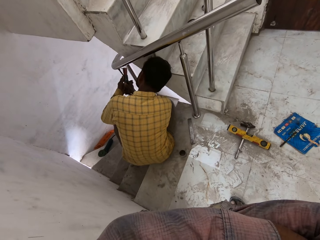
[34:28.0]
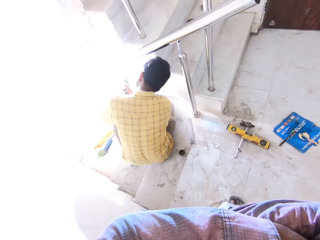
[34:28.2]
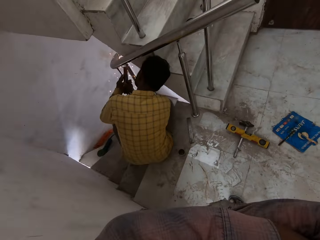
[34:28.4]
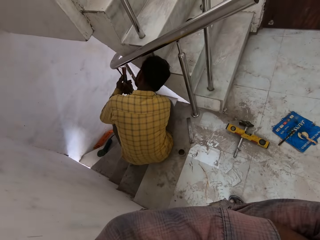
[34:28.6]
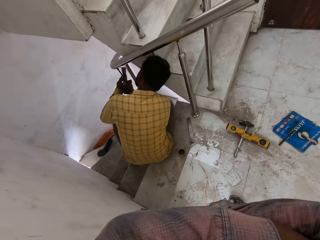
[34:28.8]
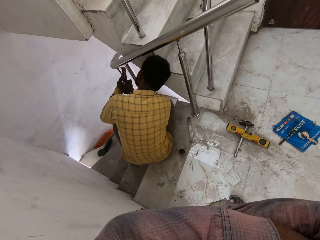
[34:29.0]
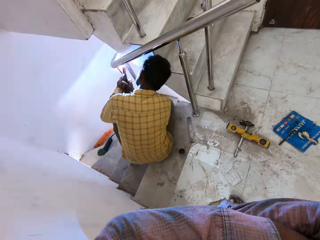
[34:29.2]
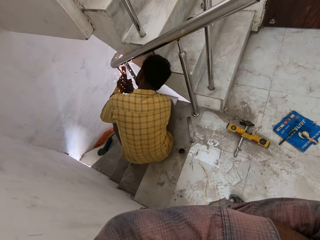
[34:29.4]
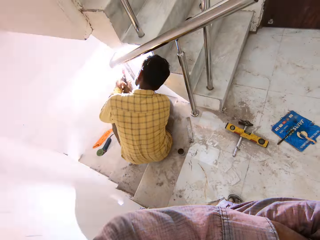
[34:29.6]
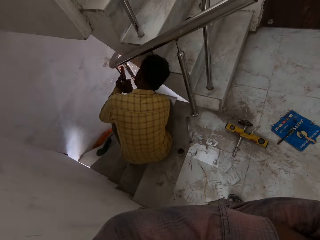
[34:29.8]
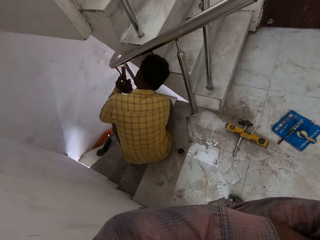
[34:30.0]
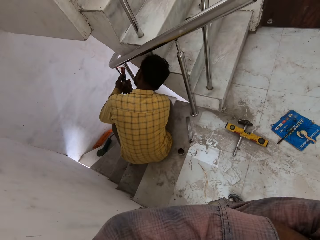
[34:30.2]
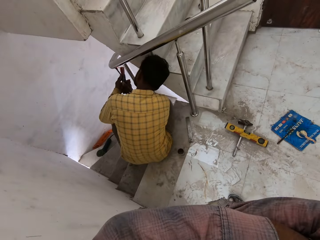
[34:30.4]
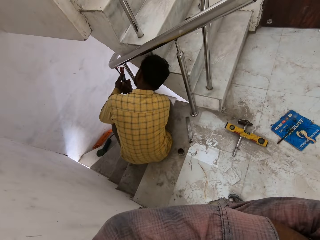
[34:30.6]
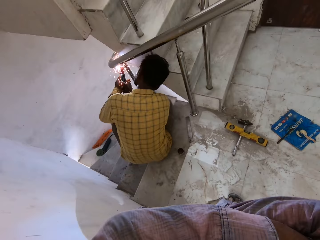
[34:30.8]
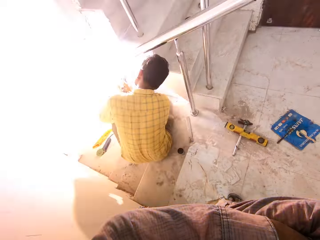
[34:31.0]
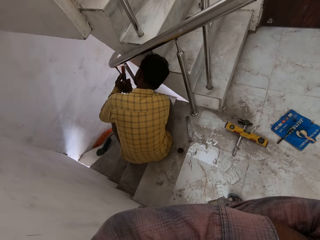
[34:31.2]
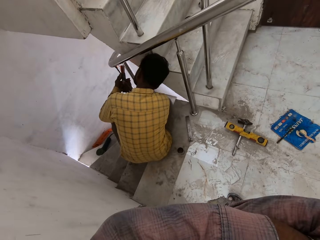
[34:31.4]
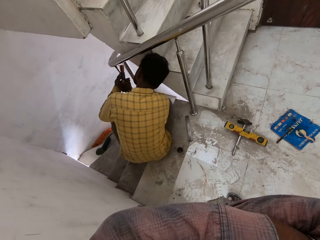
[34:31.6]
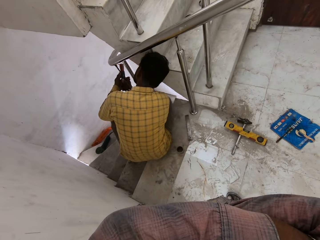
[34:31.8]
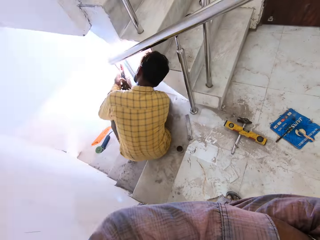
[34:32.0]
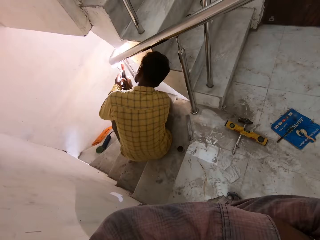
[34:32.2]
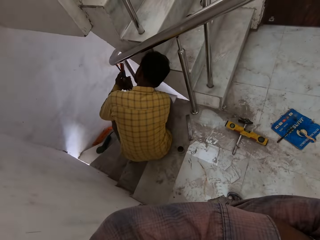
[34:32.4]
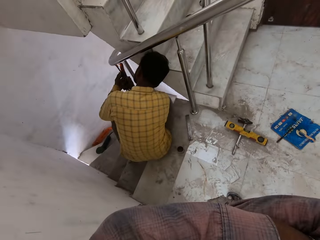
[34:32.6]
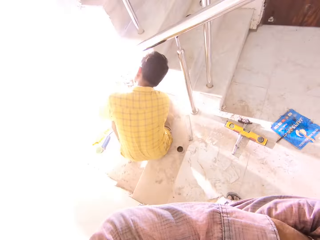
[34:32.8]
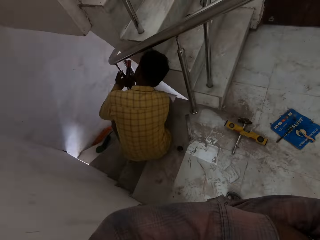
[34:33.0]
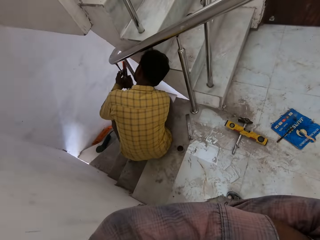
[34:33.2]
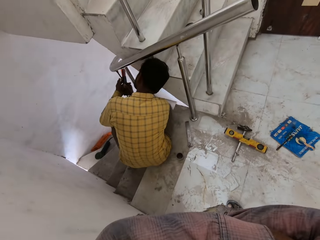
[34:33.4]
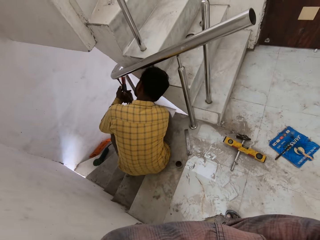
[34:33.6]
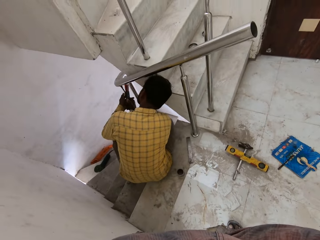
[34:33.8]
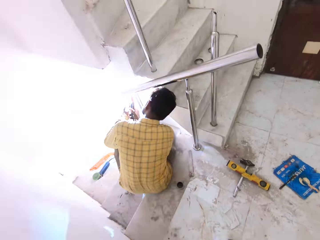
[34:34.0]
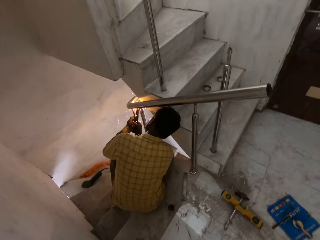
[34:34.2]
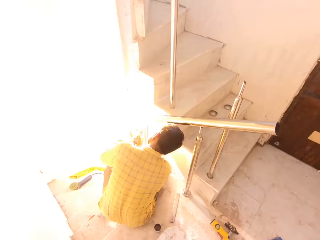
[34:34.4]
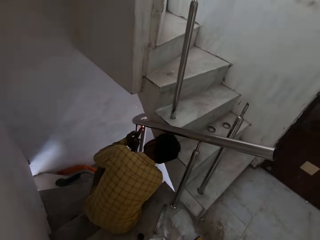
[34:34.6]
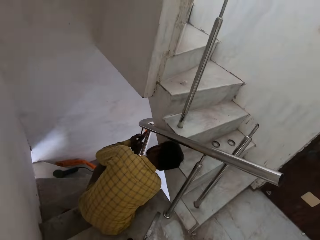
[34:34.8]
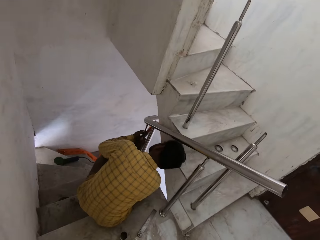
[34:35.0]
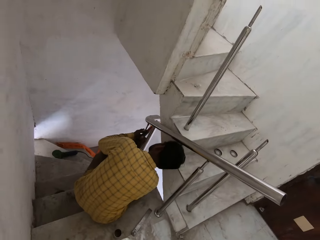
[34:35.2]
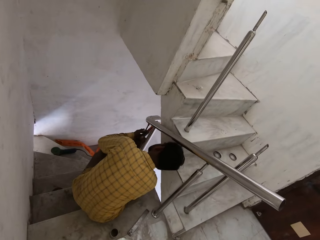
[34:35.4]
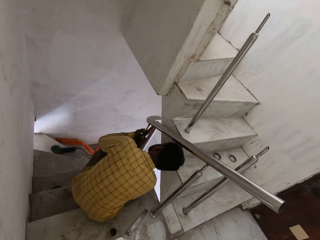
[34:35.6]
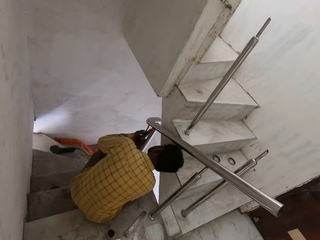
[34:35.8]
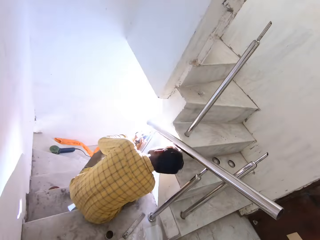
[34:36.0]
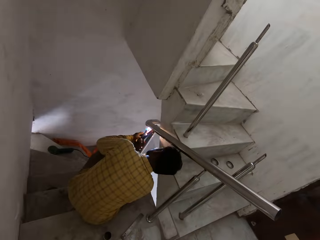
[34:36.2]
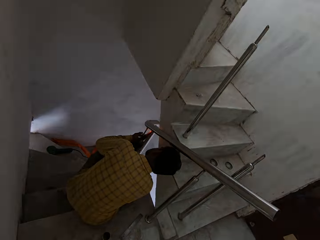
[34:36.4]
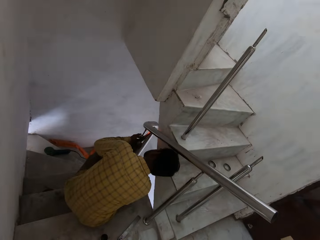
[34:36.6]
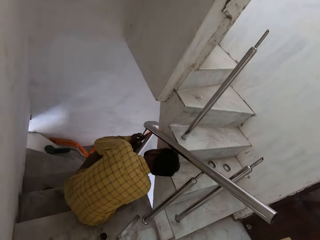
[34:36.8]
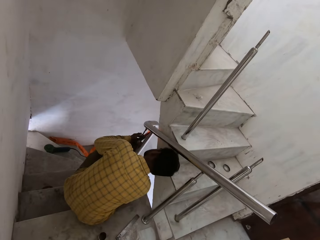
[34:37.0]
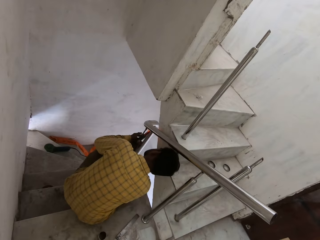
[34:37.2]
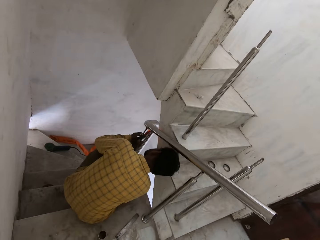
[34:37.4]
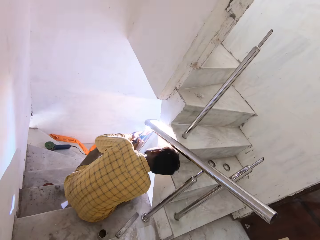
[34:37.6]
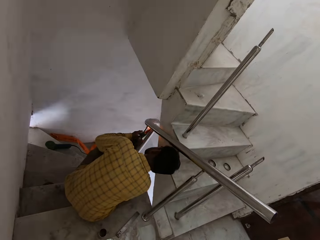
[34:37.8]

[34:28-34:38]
A man welds the stair rail with the metal in the electrode holder in both hands.

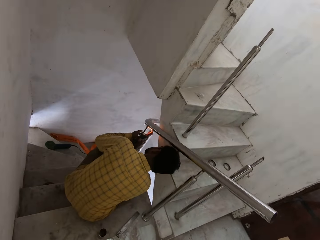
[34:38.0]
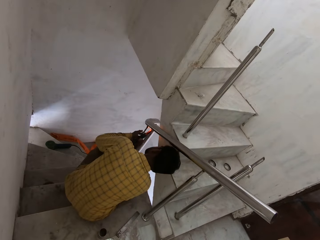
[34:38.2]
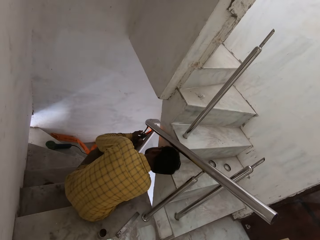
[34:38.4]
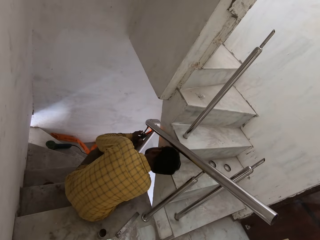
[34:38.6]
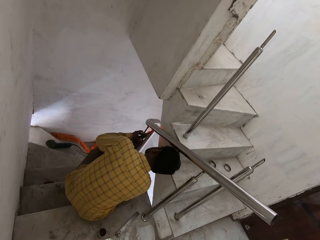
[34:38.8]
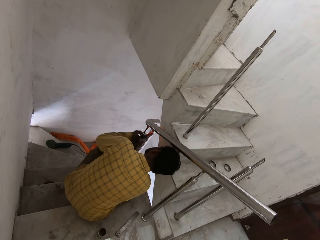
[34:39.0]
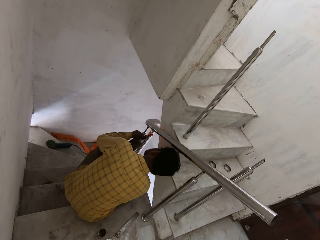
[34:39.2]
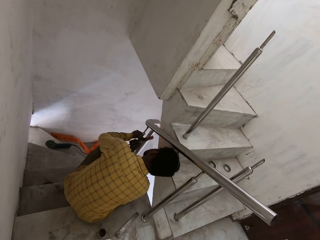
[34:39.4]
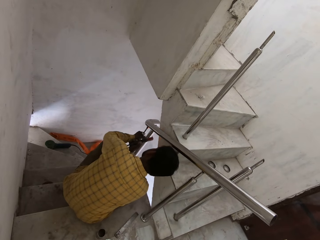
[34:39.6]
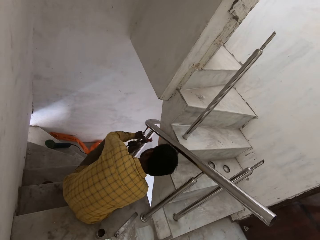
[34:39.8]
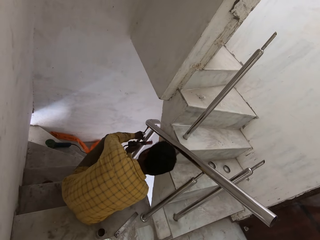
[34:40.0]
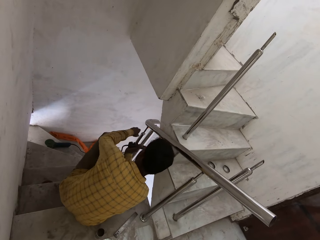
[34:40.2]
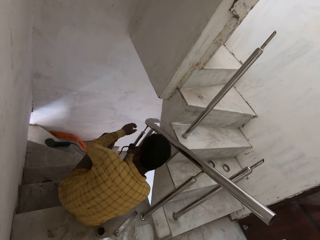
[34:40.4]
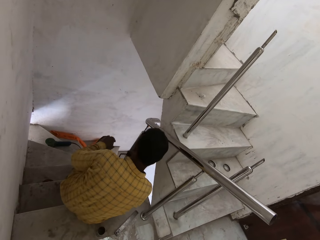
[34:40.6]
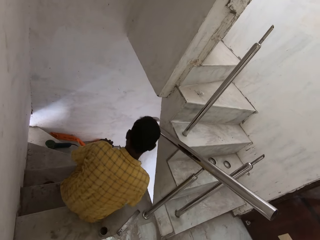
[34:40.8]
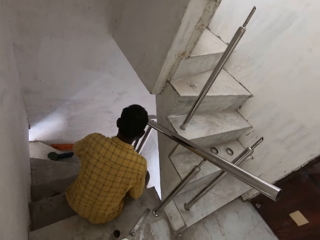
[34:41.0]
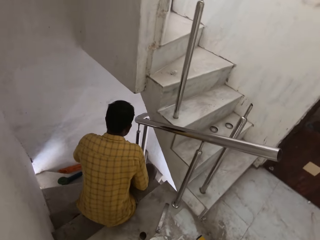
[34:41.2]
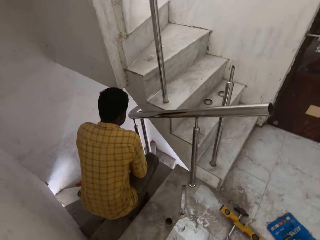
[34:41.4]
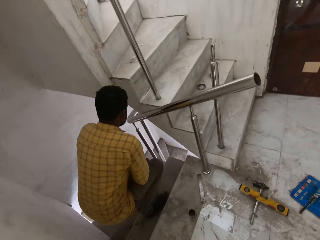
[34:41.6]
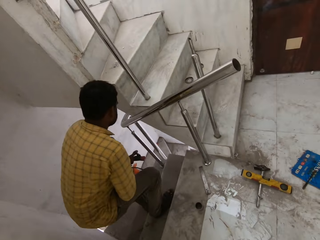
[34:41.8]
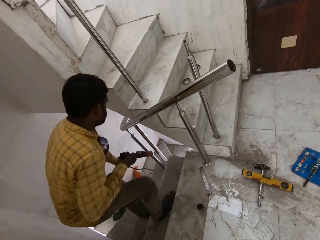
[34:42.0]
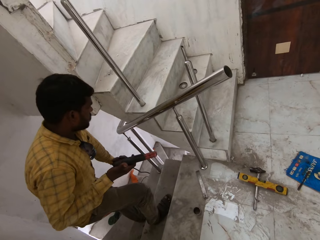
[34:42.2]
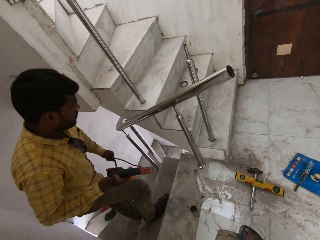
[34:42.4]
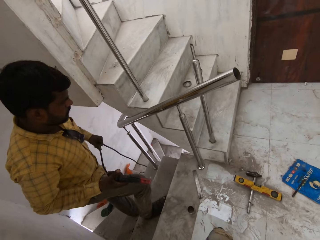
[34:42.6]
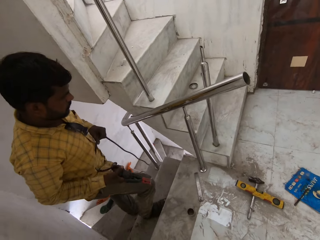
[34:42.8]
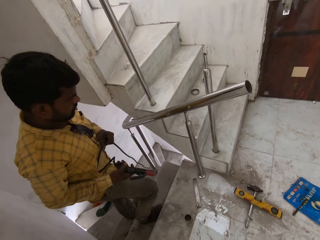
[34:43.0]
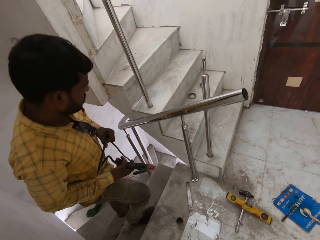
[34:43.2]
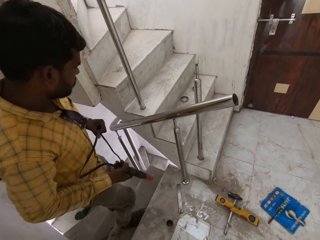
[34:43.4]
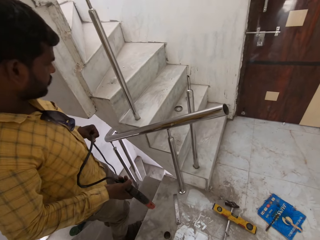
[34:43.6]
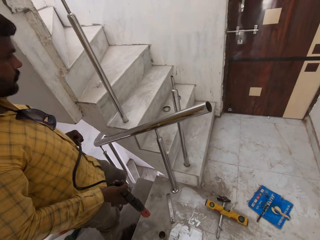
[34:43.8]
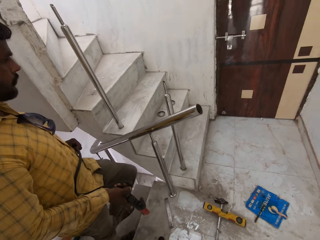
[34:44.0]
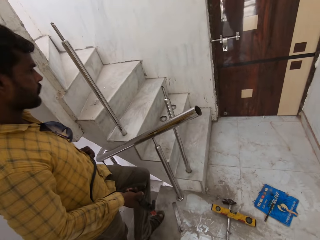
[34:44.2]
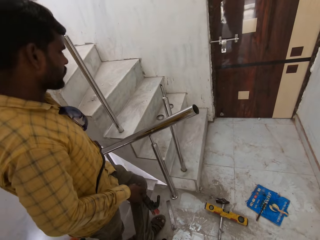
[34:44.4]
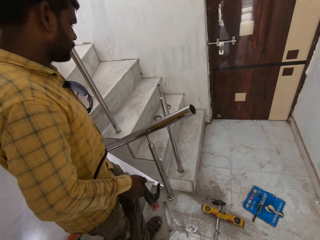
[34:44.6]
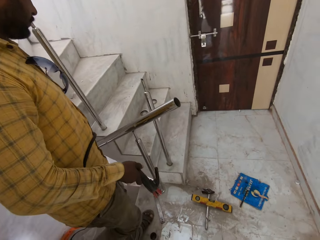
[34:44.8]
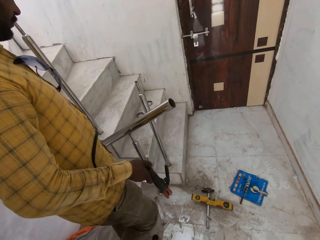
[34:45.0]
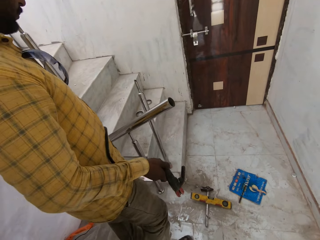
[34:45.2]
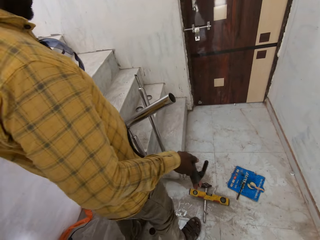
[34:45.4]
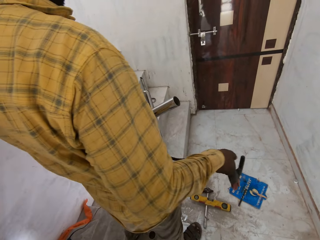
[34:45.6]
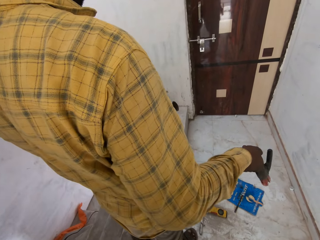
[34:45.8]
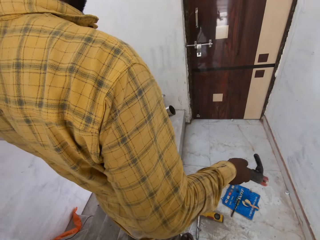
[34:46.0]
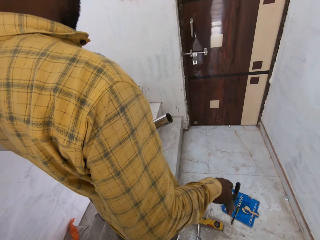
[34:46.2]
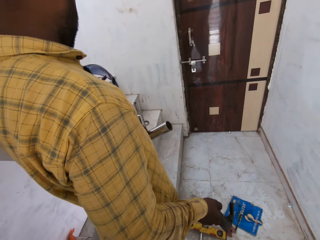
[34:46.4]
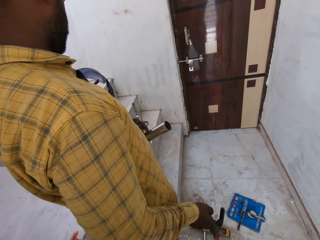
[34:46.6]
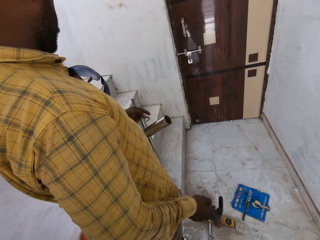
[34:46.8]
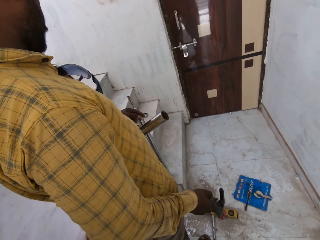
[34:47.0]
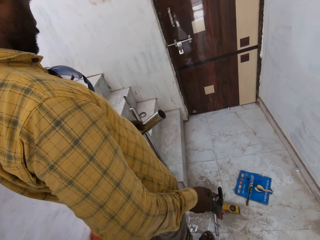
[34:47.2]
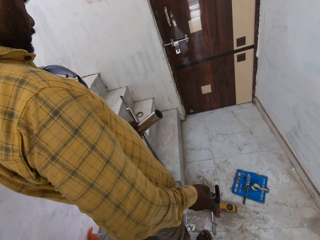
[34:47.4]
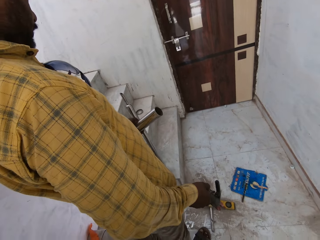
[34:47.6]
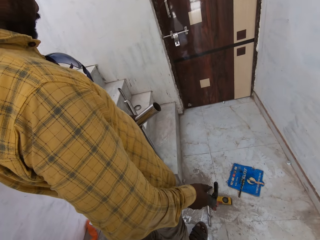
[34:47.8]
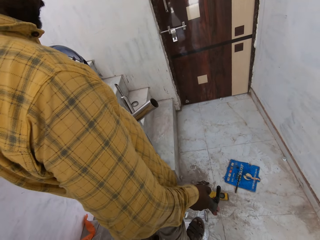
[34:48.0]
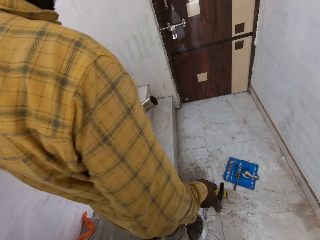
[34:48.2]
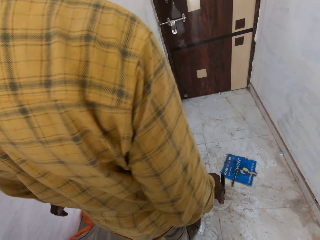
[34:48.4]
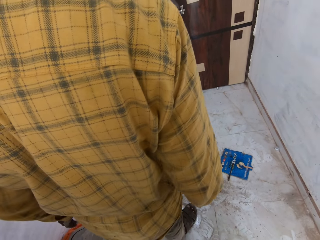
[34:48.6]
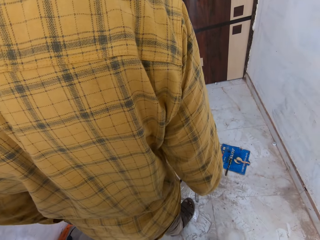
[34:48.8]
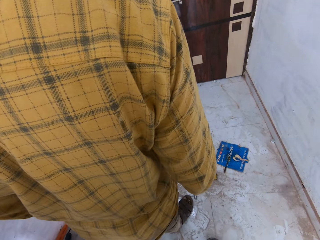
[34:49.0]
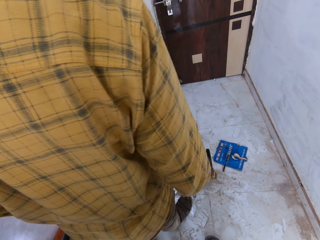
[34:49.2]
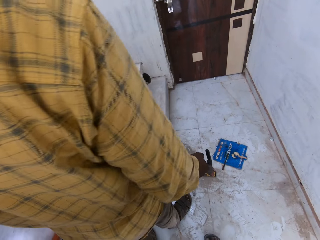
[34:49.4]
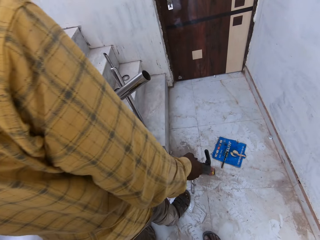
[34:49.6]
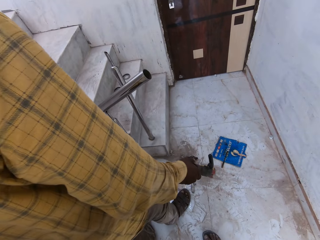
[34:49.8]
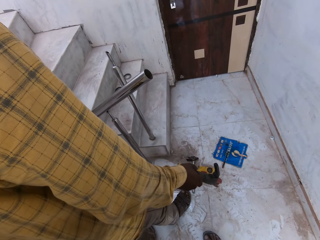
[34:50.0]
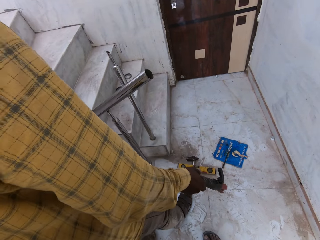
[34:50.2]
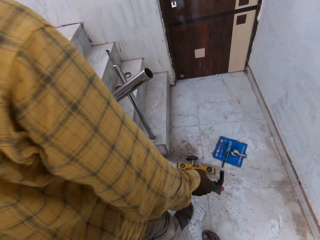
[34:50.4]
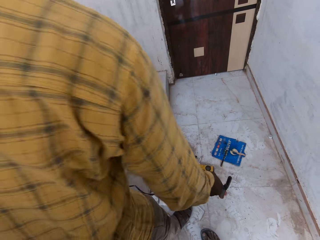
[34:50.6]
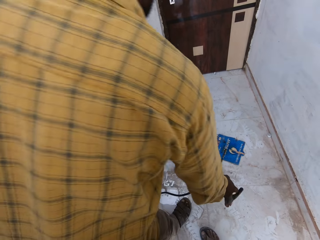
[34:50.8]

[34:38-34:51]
A man wipes the stair rail with his left hand. The man removes the welding machine from the metal rod. The man pulls the electrode holder wire from the floor with his left hand. The man removes the left hand from the metal. The man walks up the stairs. The man stands and holds the wire of the welding machine with the left hand. The man touches the stair rail with his left hand. The man holds the metal rod with the left hand.
